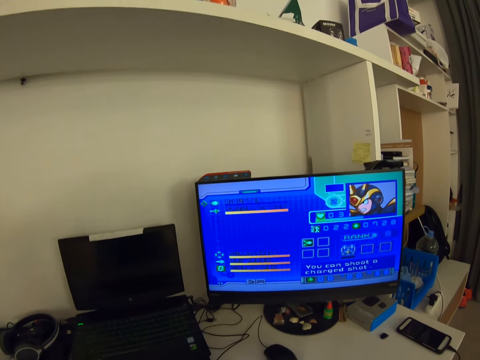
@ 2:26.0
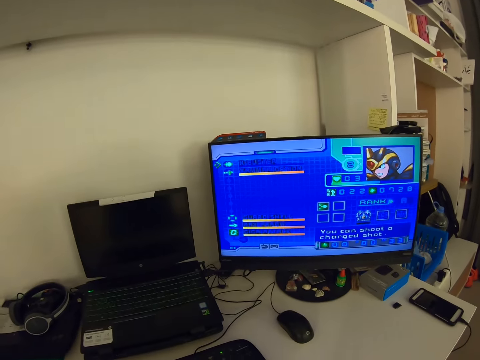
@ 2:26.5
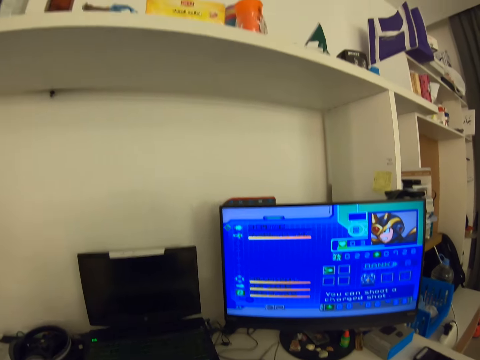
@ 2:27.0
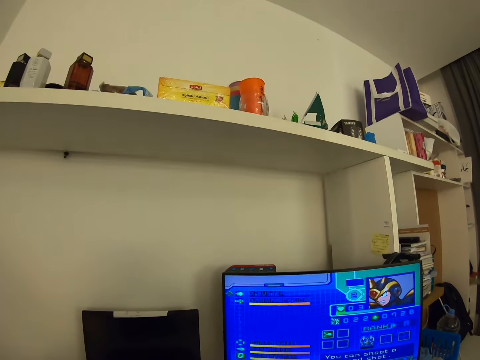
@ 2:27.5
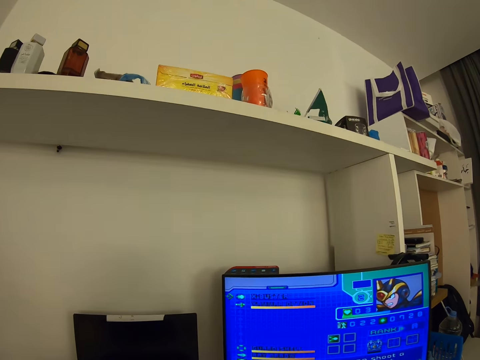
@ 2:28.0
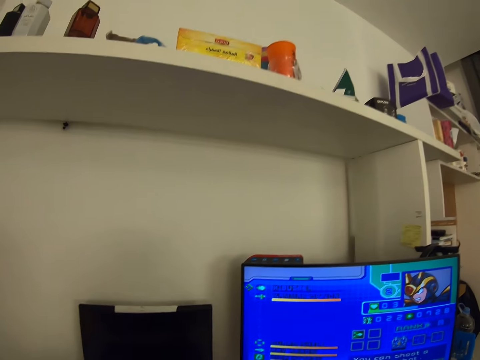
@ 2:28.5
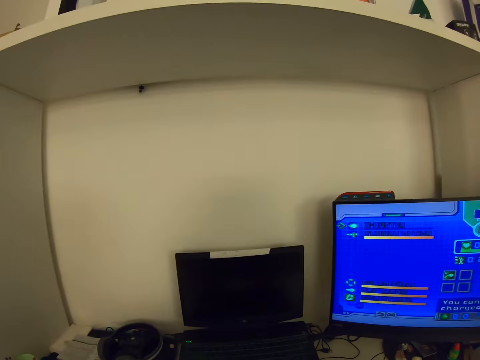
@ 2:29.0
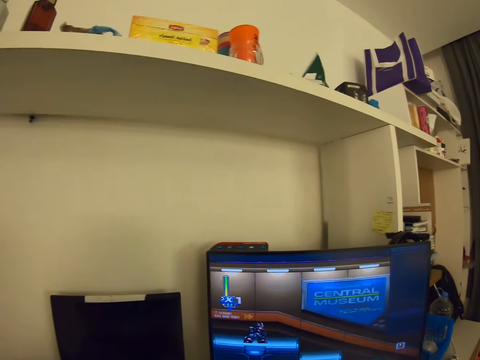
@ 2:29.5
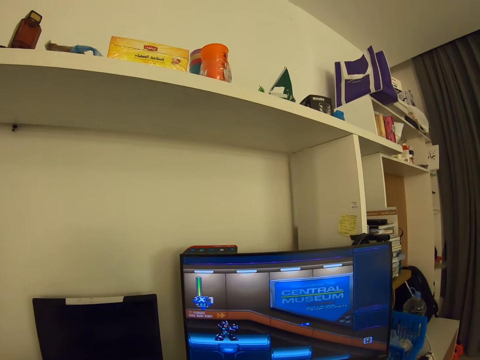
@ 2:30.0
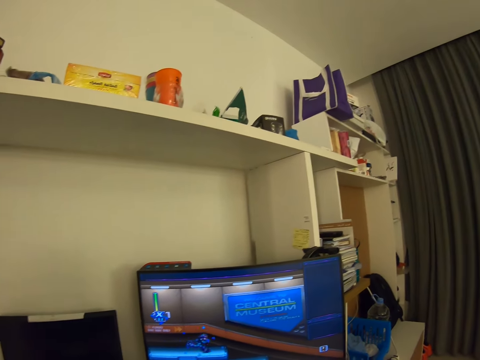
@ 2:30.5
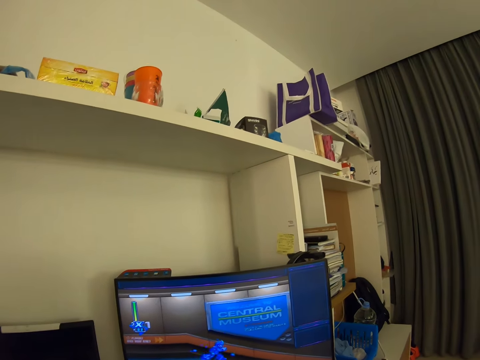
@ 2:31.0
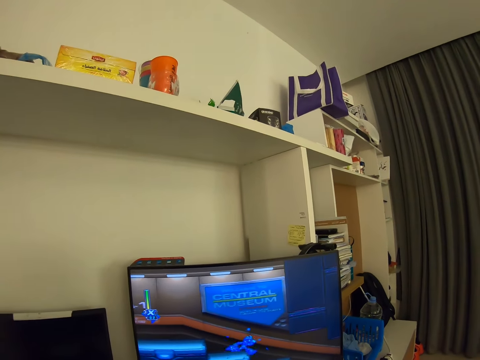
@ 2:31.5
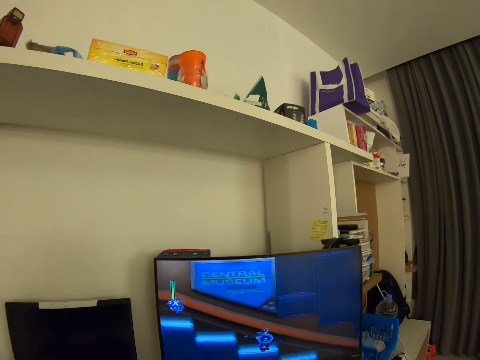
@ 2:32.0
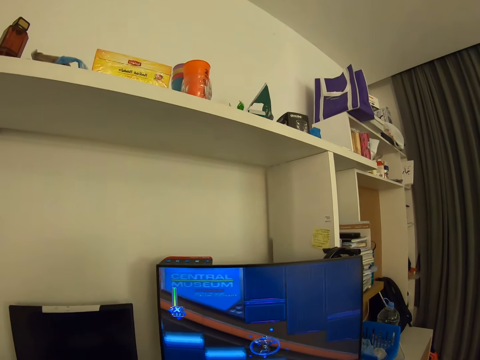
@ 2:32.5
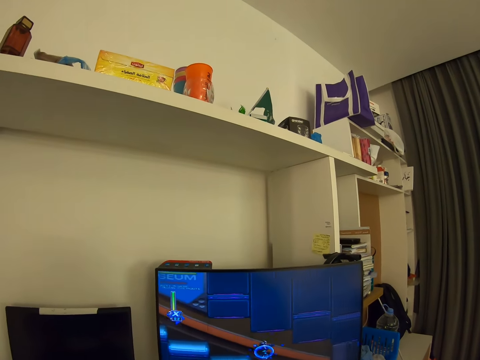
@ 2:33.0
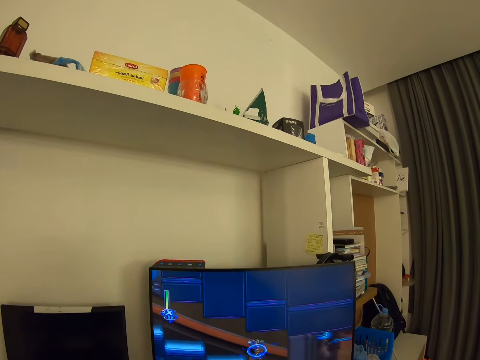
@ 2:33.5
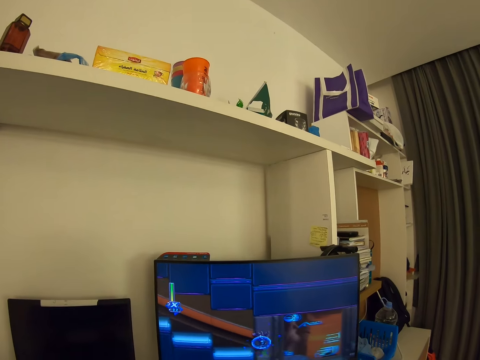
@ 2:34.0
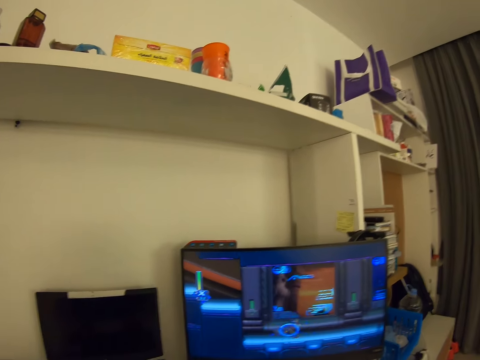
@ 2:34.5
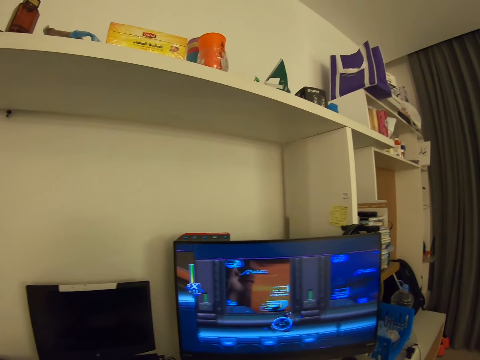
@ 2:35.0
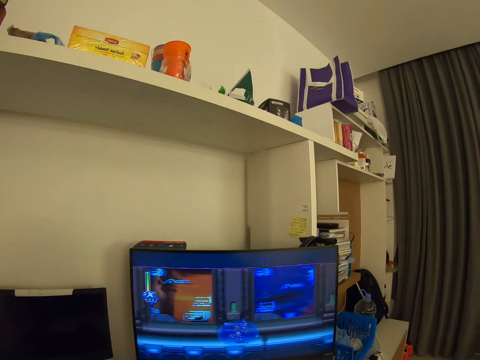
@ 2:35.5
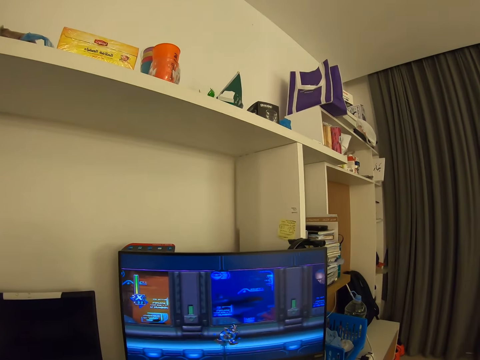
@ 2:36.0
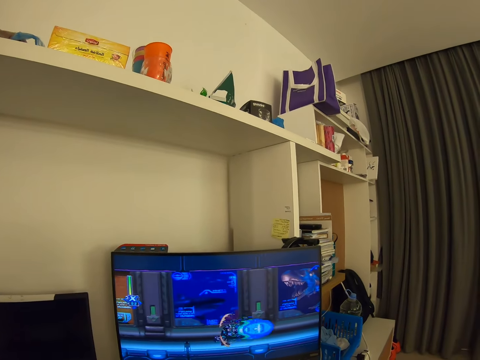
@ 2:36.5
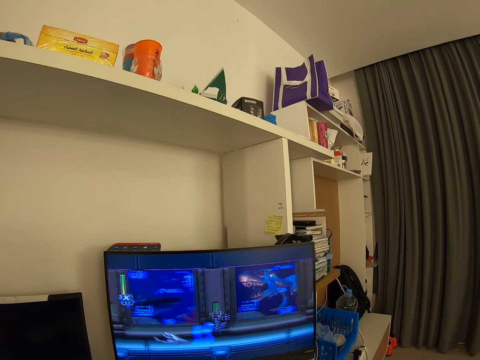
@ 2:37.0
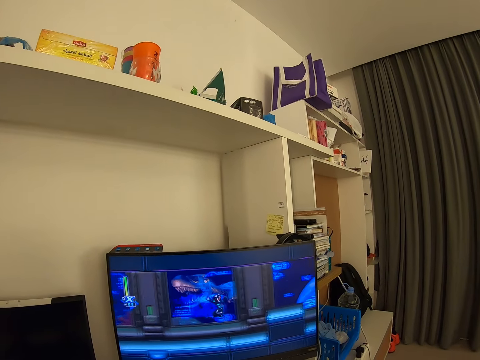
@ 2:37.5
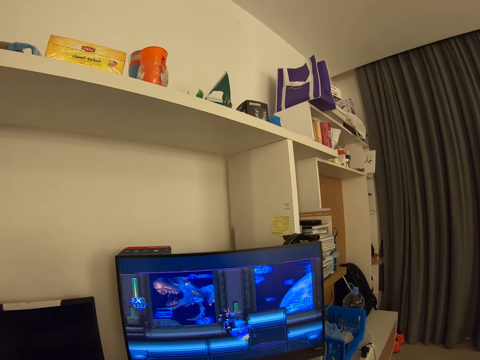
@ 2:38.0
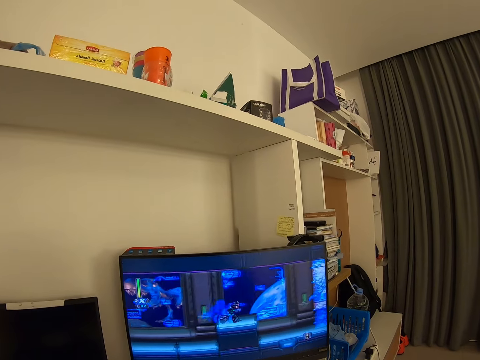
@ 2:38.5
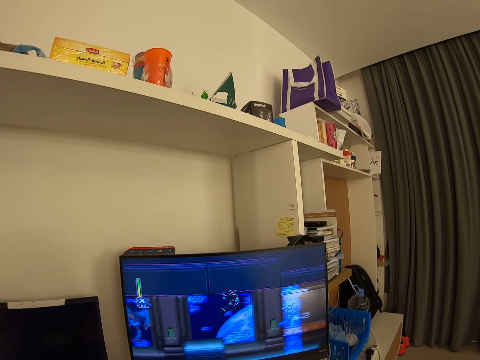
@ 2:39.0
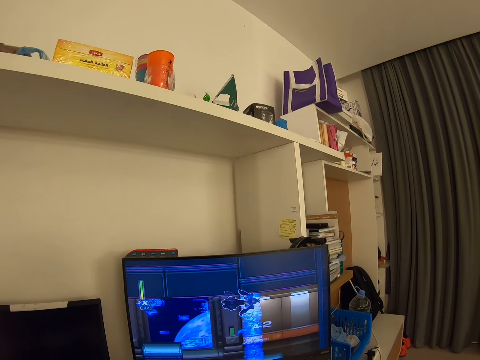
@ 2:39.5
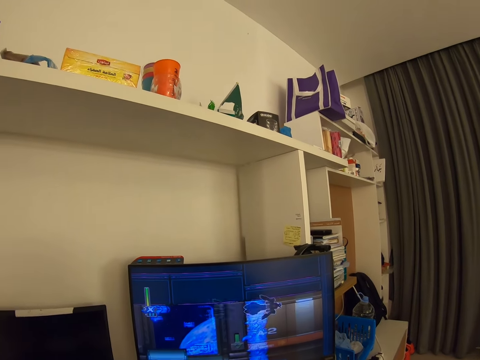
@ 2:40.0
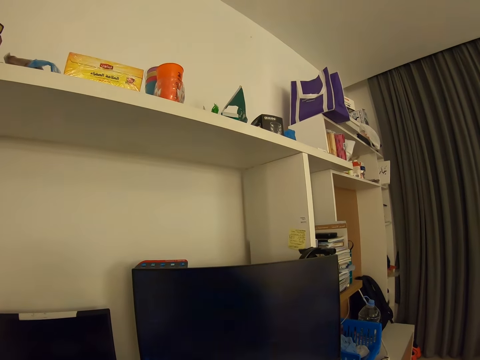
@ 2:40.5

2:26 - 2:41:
The camera wearer operates the computer. They play a game on the computer. They play the game on the computer.

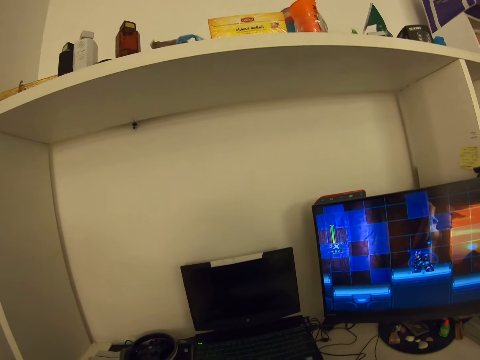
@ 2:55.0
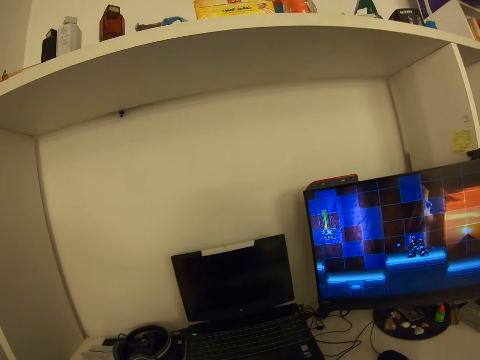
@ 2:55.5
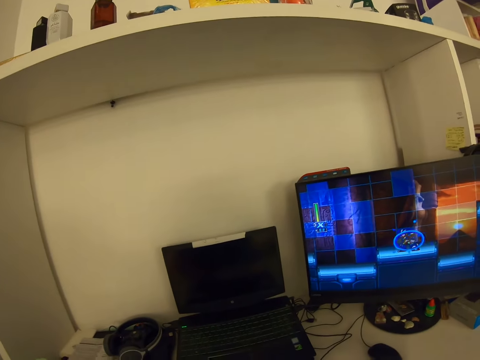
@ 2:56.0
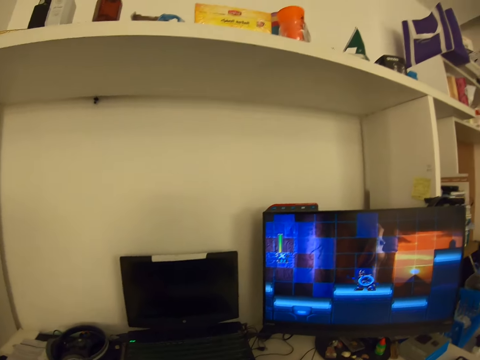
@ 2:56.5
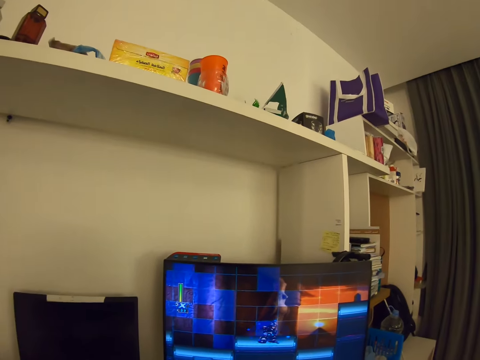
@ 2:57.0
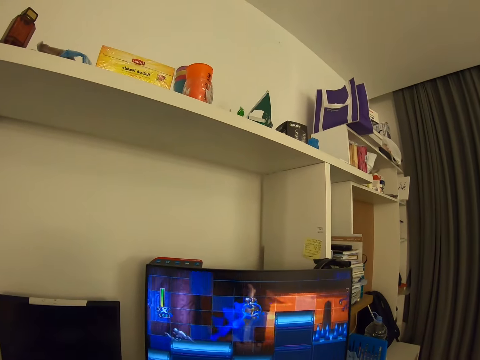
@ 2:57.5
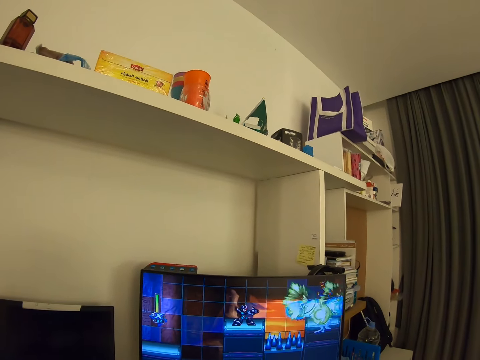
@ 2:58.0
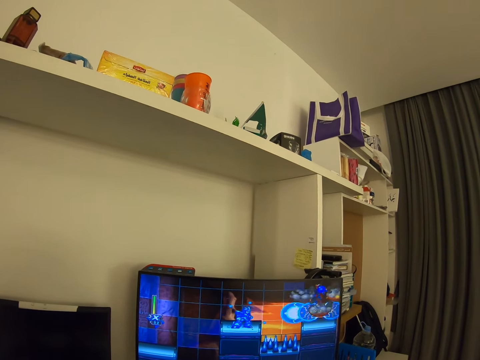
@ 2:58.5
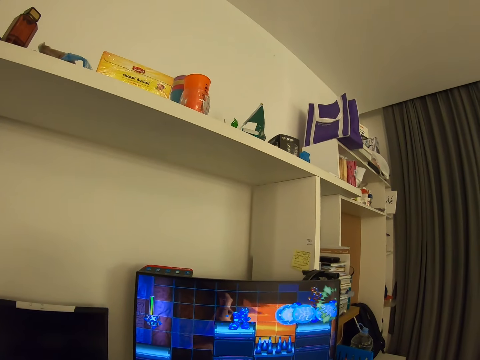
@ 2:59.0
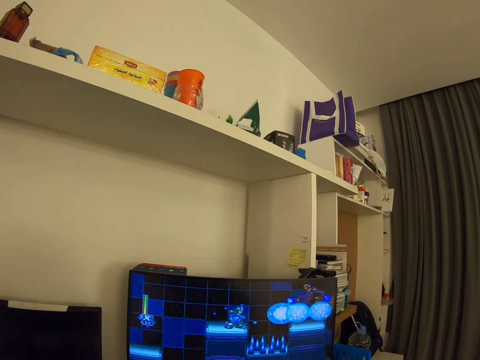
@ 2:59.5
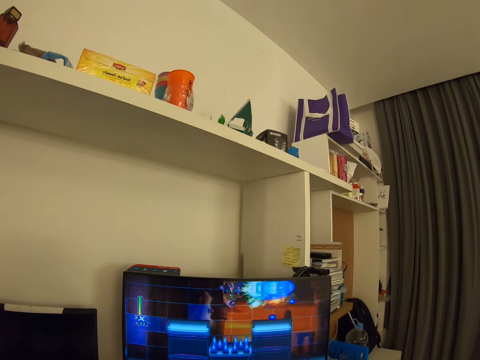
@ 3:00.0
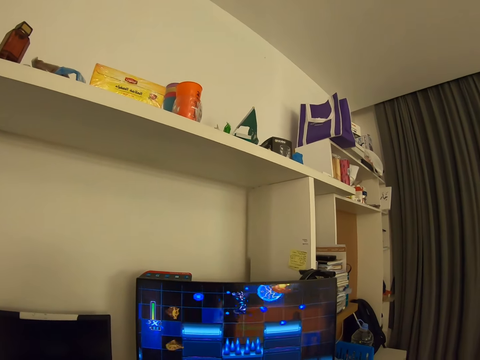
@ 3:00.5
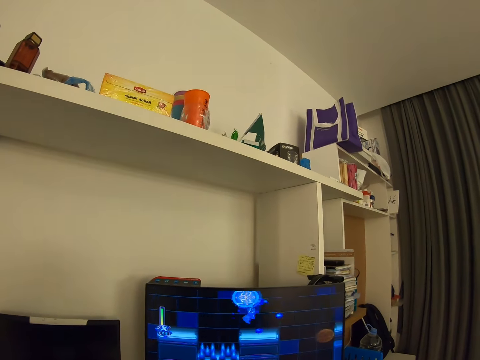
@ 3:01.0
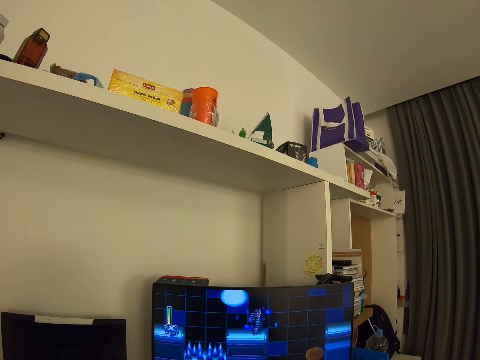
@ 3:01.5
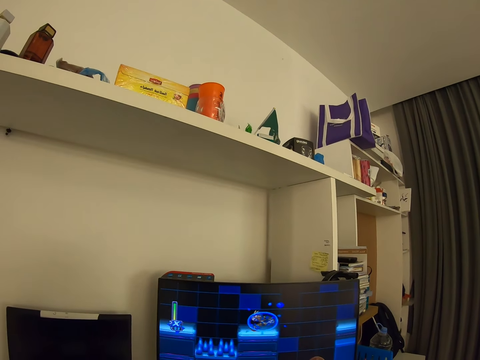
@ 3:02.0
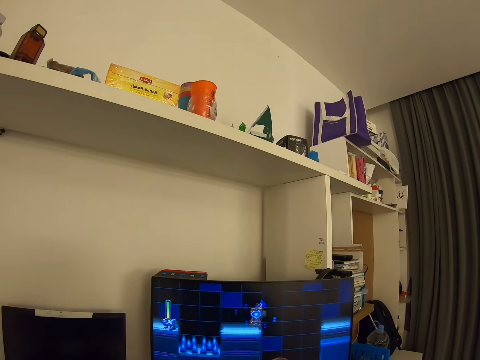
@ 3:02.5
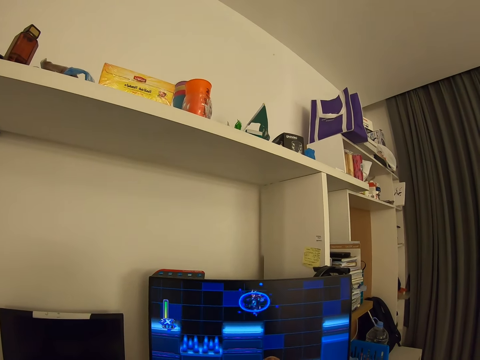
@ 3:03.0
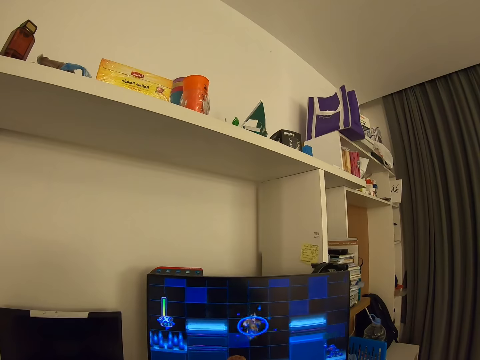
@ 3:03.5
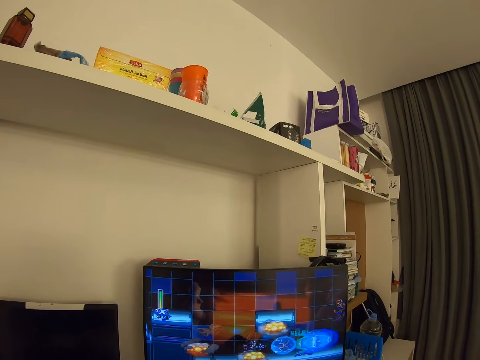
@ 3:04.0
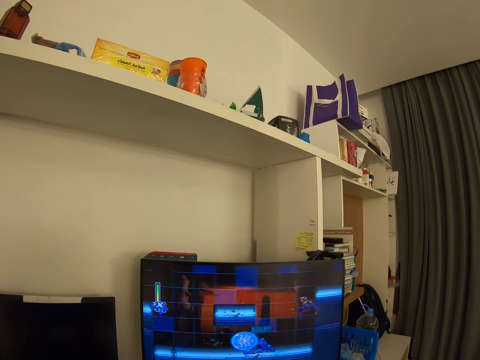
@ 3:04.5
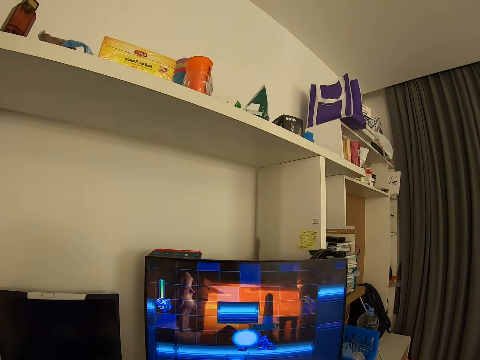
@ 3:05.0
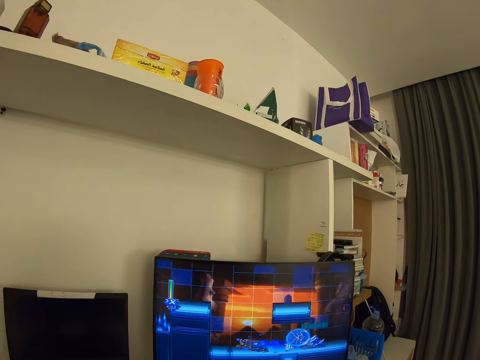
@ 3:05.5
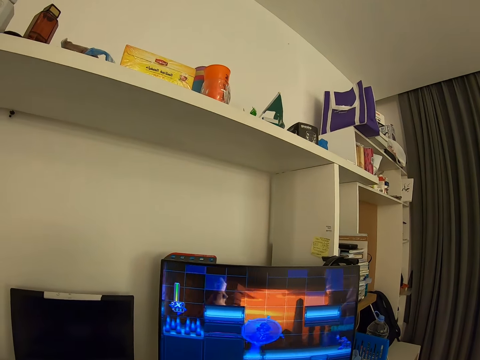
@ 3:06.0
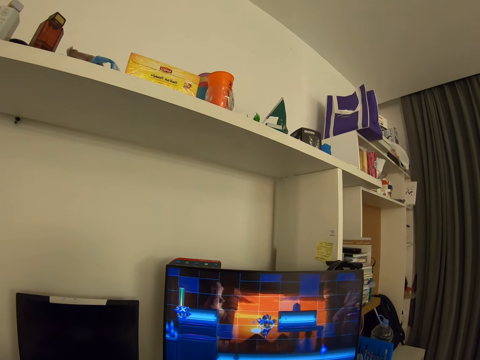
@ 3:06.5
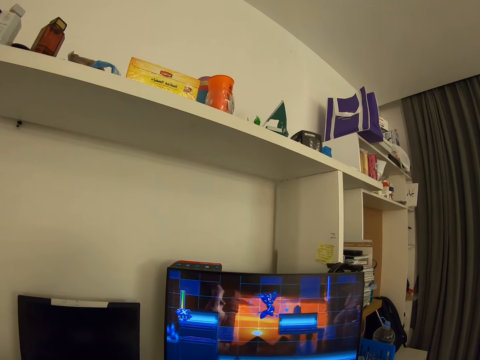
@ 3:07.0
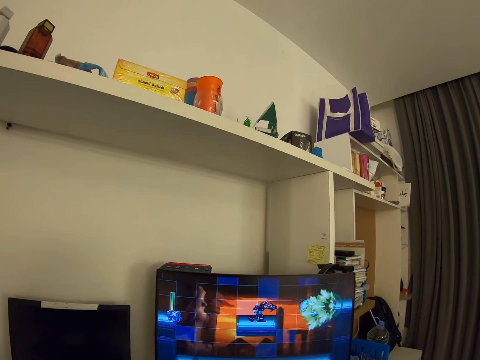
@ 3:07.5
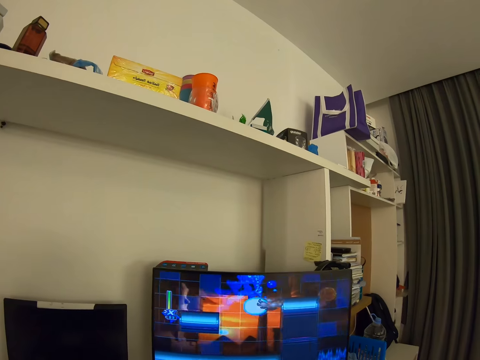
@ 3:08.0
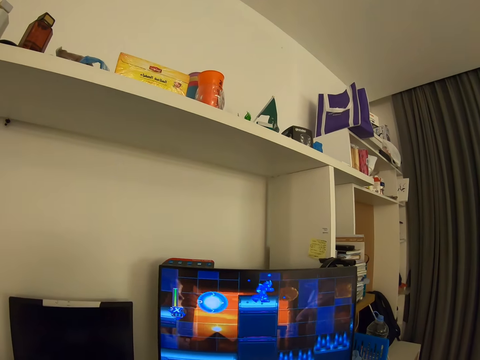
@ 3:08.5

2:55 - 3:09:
The camera wearer looks around.
